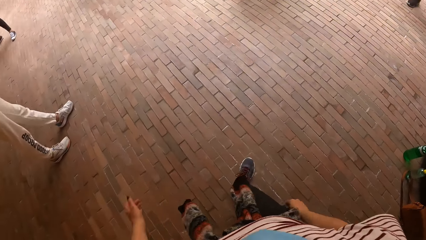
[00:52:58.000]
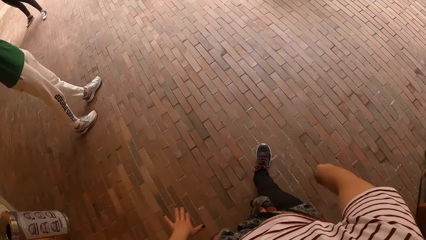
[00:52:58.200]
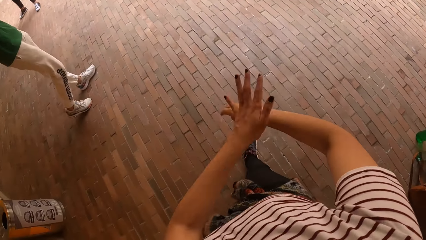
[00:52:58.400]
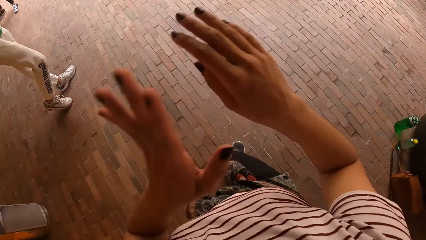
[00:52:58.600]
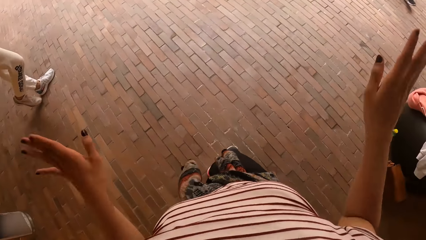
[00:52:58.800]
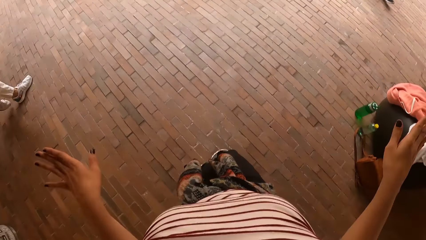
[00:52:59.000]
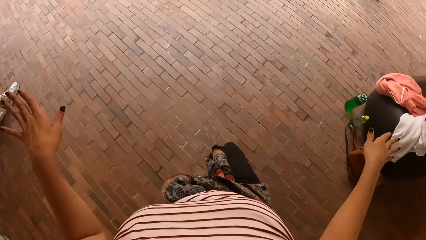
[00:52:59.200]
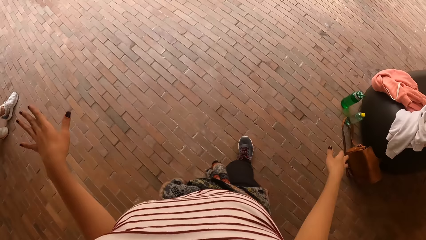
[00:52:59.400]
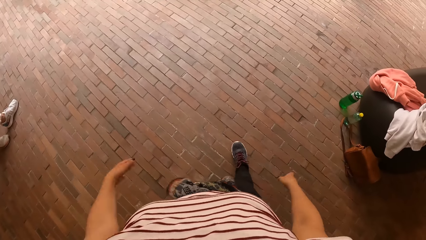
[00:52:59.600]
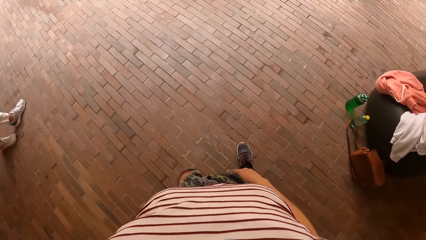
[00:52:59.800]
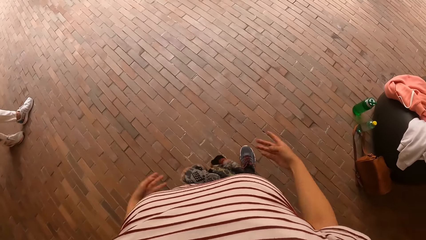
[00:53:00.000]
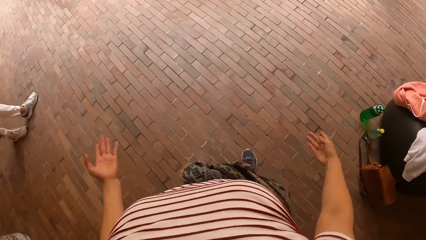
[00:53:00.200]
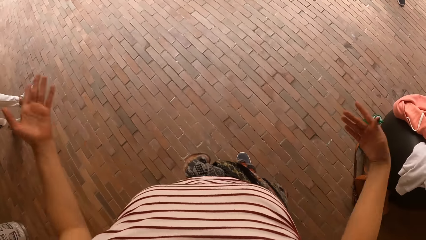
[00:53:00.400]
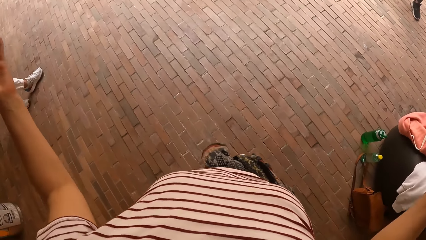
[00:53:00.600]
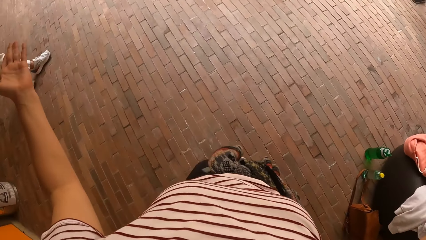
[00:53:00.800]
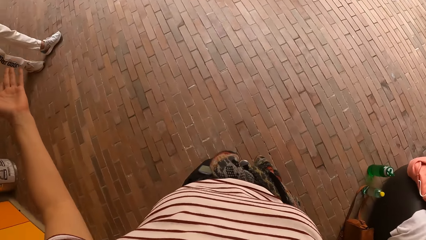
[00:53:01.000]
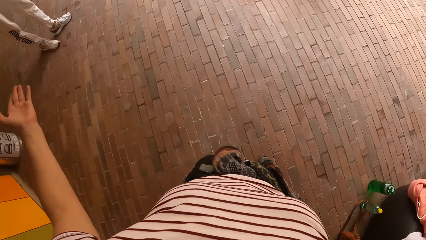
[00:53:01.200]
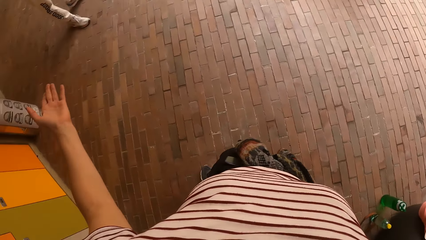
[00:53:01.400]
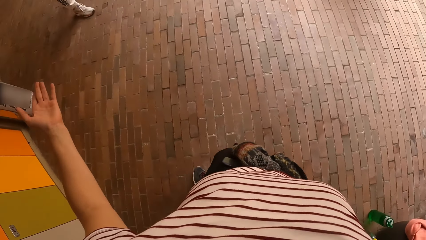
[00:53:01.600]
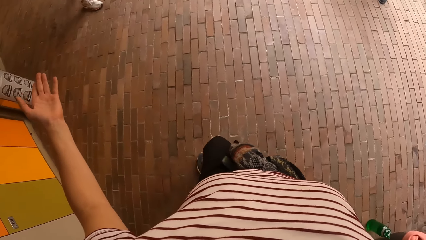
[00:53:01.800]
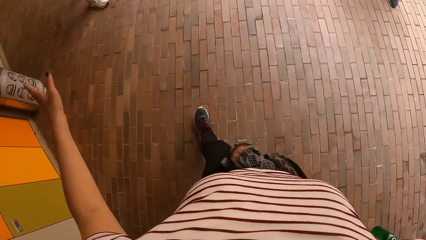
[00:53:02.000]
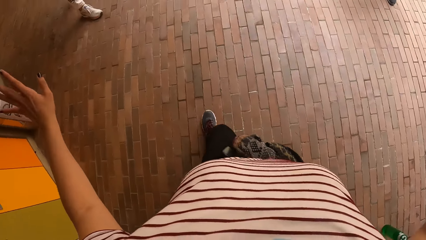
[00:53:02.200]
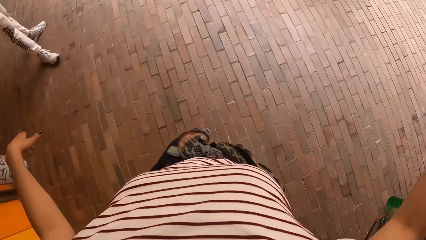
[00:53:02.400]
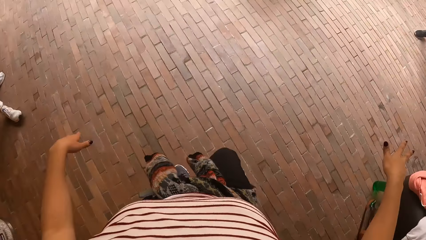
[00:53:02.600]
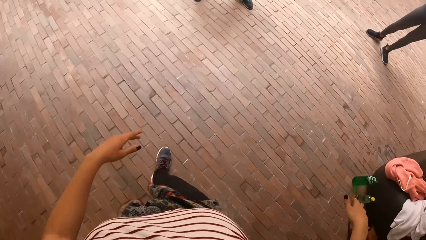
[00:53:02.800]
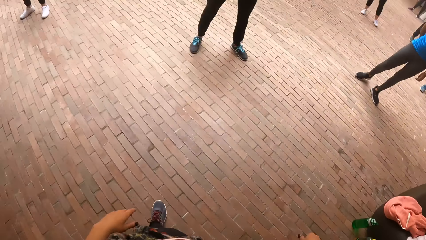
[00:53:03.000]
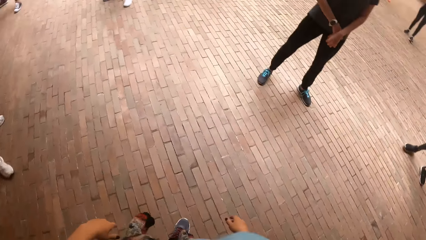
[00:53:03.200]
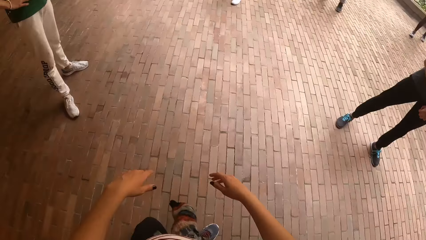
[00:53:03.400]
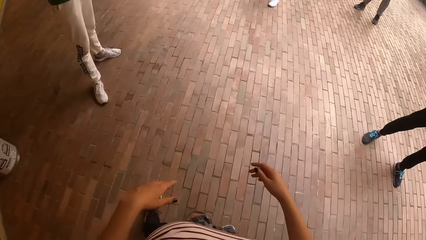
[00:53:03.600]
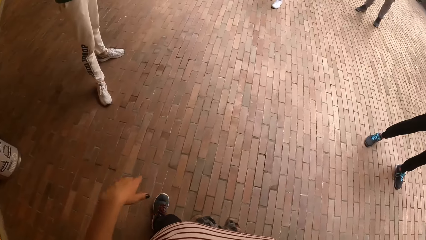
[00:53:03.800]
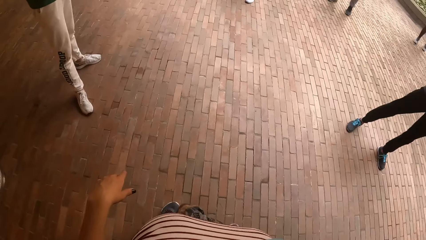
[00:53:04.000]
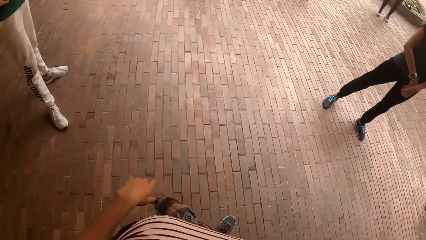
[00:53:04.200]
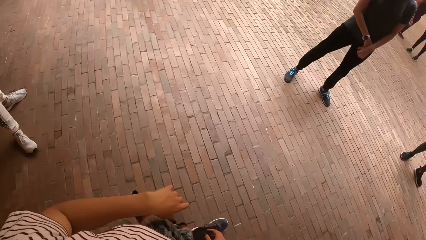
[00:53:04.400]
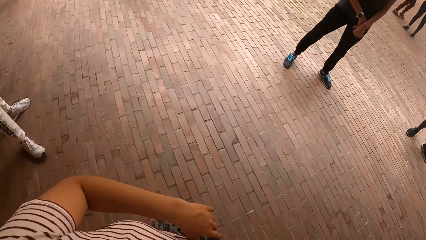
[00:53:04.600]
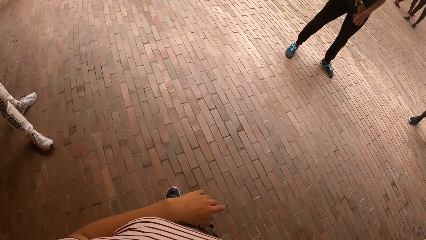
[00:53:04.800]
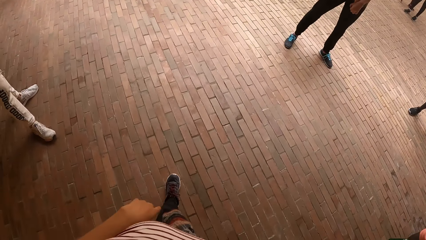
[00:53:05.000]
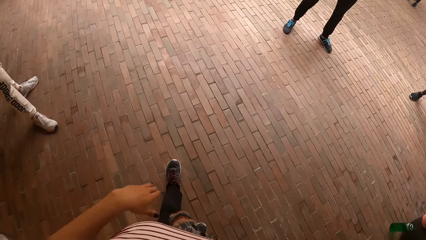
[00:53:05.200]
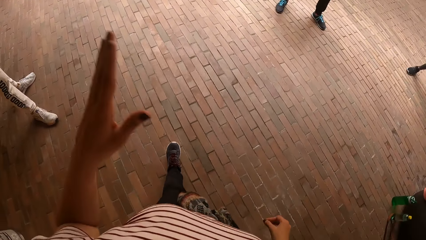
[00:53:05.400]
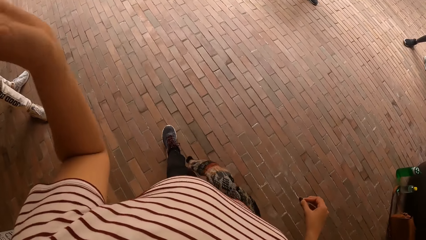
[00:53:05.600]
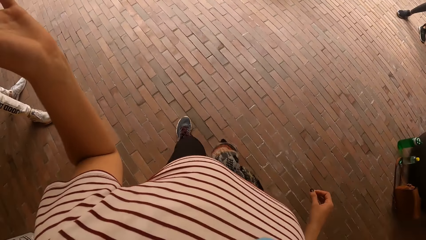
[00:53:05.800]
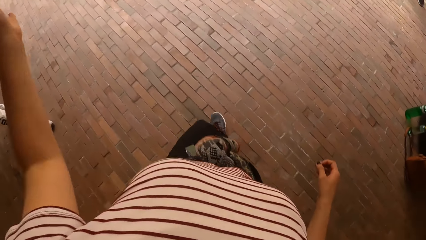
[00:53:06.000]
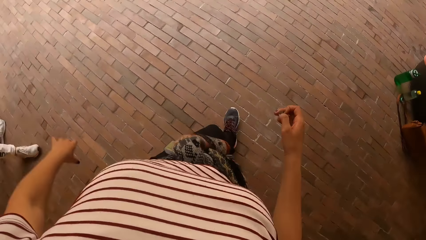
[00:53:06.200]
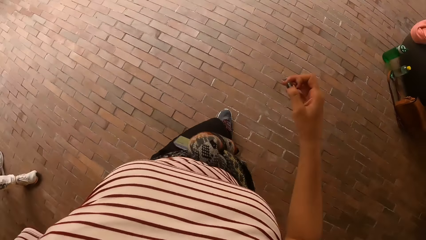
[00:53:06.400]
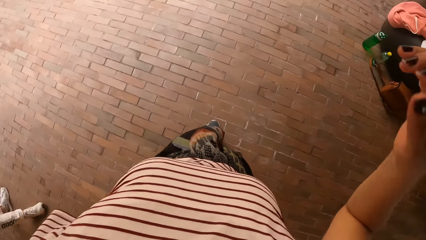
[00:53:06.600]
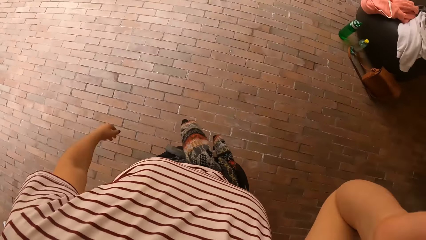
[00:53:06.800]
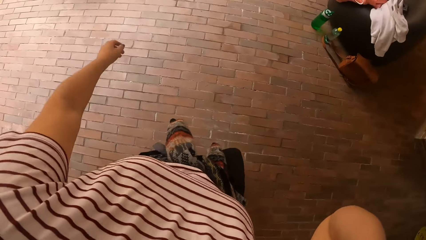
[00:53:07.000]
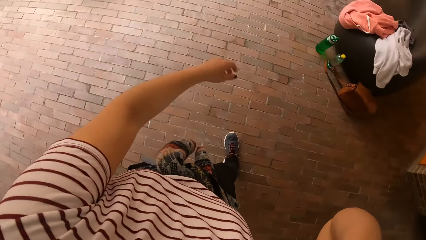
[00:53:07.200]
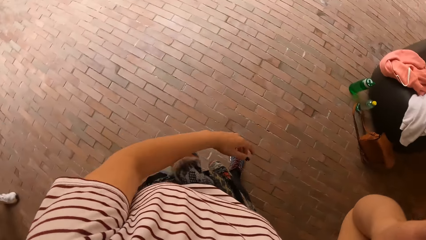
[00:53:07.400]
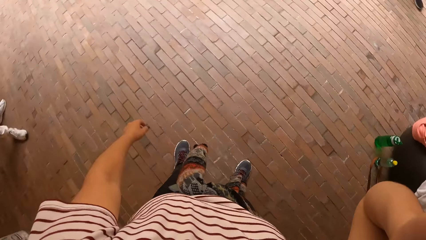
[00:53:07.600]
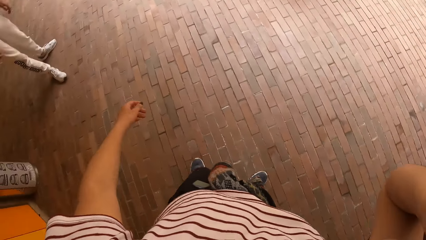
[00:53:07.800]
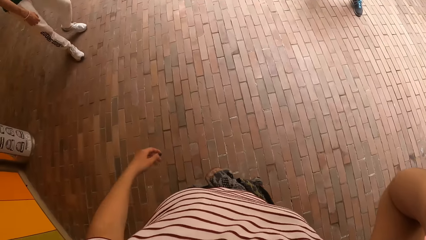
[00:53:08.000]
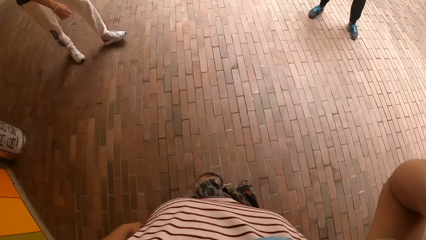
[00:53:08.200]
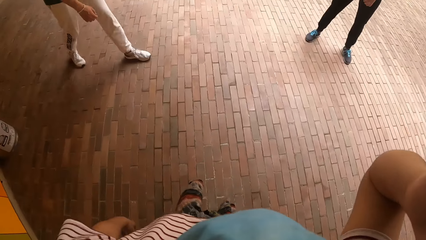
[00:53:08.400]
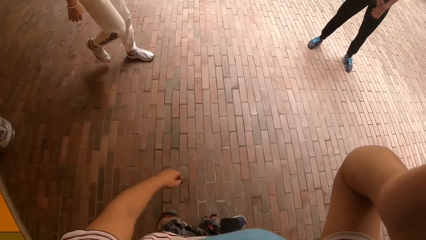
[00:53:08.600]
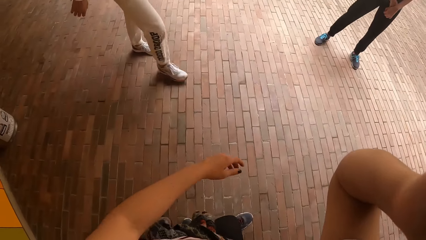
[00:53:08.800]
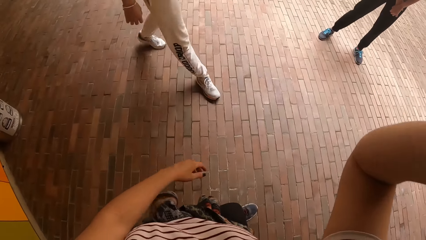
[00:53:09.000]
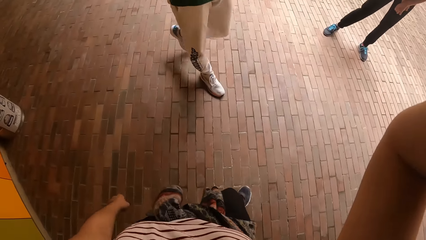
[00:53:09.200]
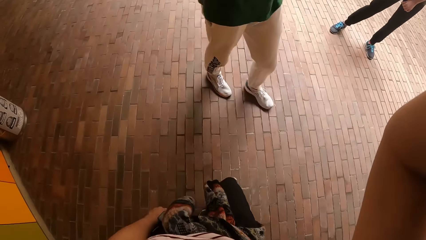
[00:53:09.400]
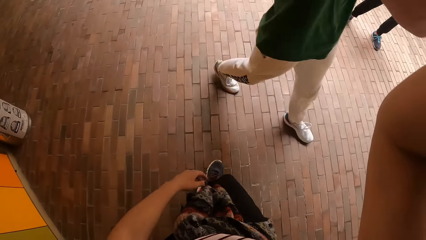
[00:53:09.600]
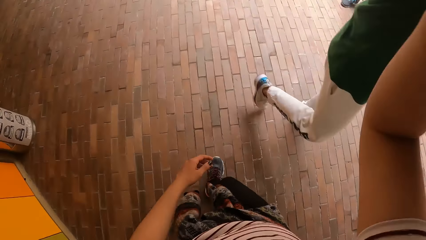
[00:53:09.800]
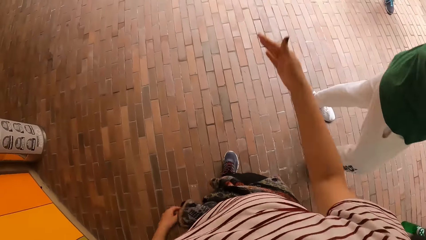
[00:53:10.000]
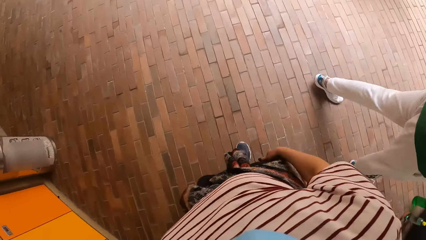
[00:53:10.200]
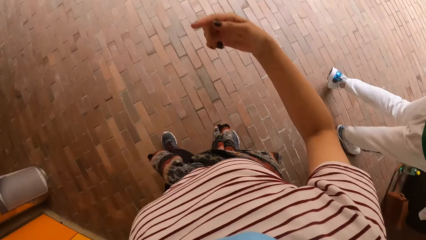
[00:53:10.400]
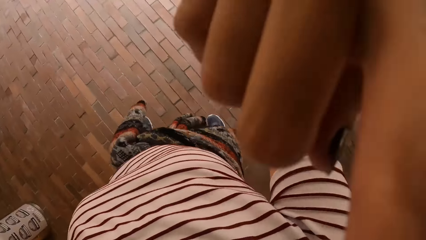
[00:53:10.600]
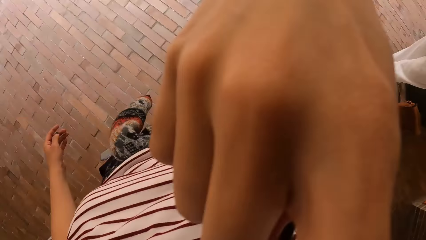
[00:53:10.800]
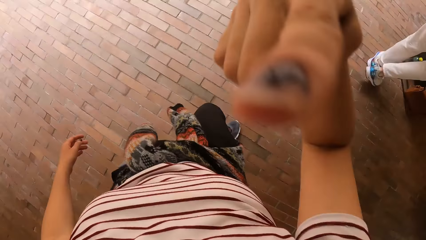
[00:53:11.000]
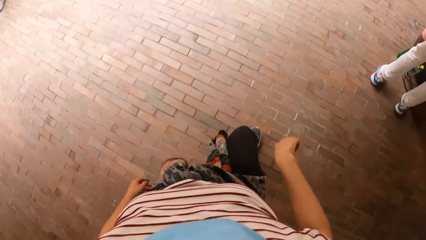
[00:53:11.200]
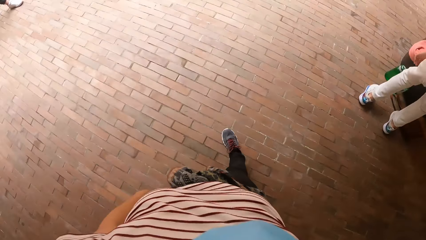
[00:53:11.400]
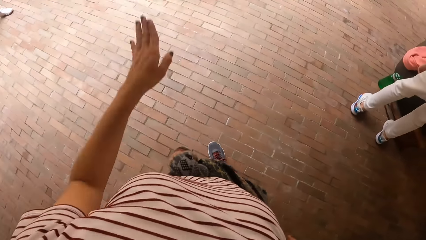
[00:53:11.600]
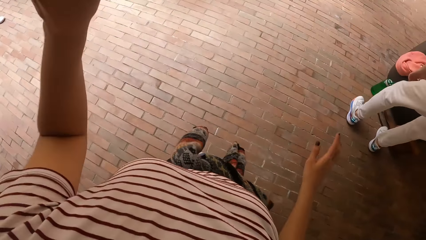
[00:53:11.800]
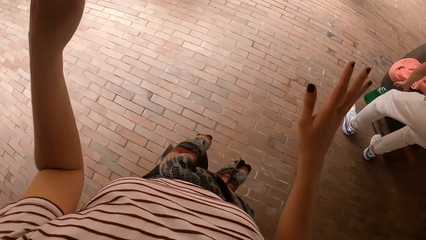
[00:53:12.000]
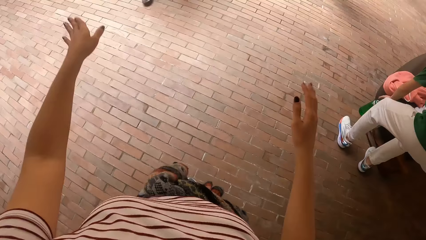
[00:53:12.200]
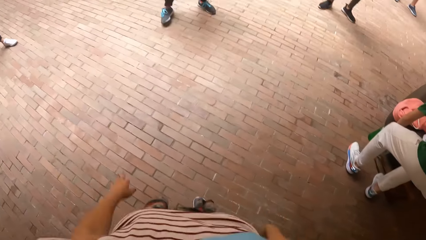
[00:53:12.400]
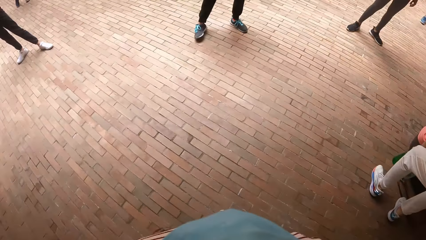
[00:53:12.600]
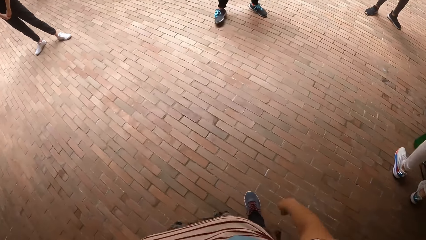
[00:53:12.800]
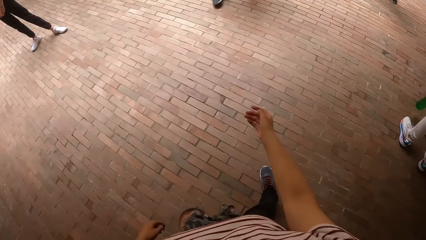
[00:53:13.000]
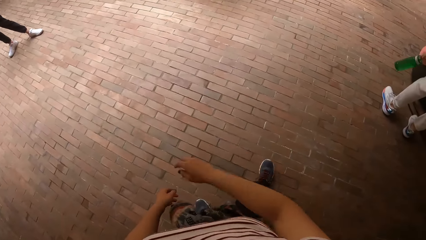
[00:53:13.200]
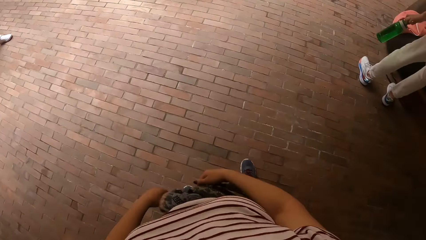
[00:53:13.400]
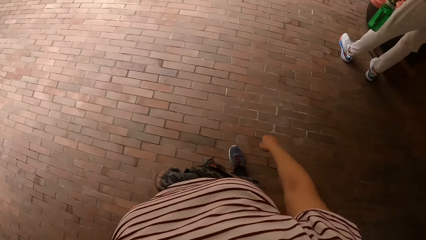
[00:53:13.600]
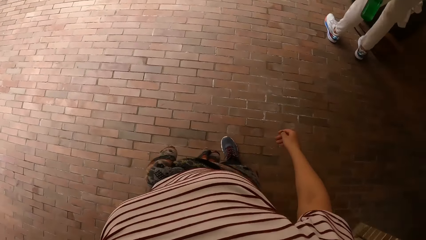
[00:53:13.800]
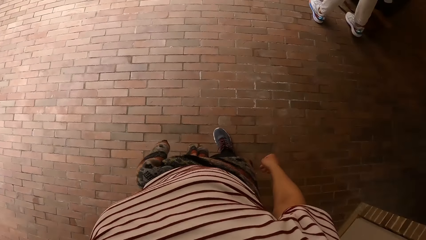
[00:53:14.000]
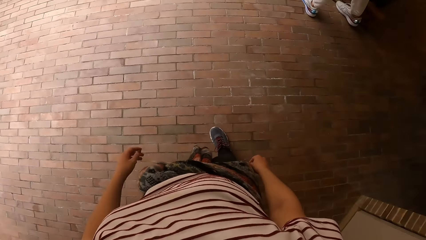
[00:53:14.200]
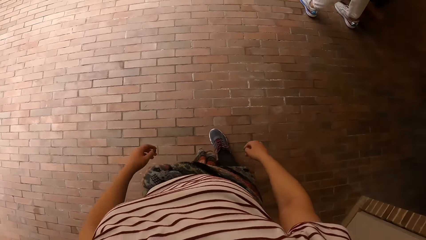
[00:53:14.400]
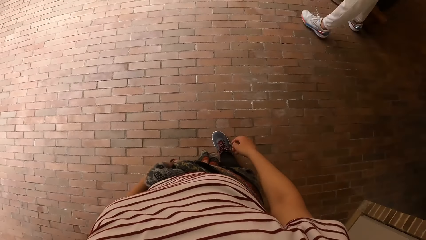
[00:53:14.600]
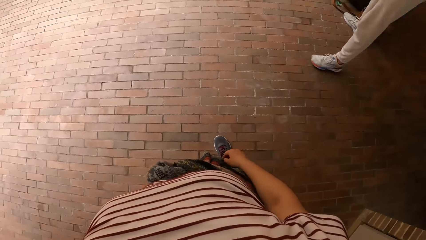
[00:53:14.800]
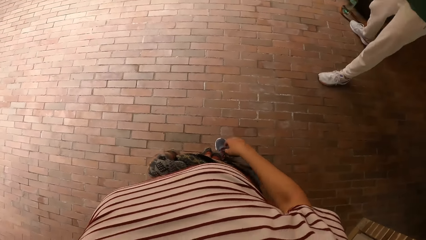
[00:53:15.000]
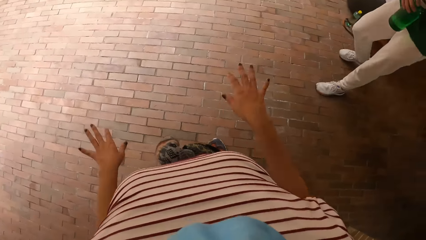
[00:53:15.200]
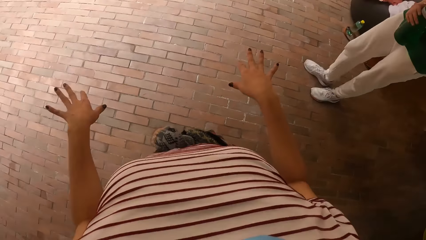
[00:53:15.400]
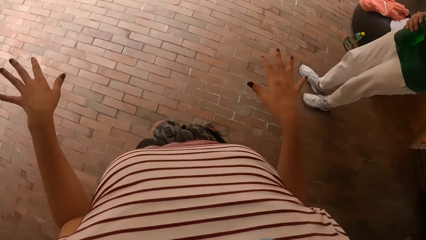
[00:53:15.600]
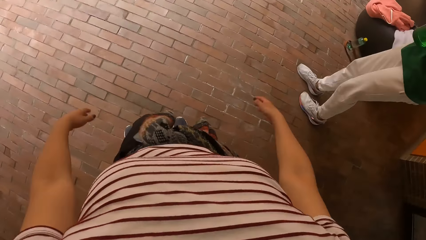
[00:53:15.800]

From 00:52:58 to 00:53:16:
The camera wearer dances. She demonstrates to colleagues. She touches her face with her right hand. She adjusts the camera. A man walks past the camera wearer. The camera wearer touches her face with her right hand.
